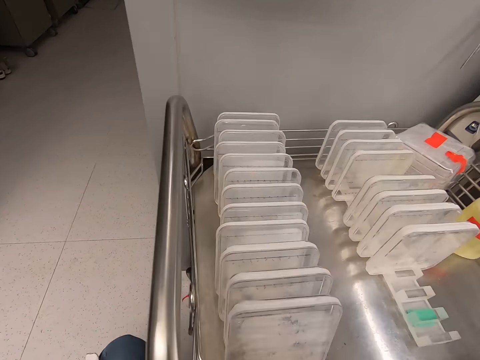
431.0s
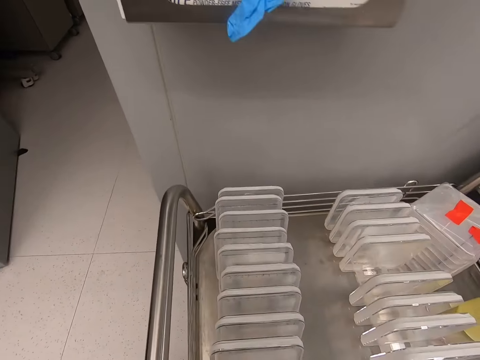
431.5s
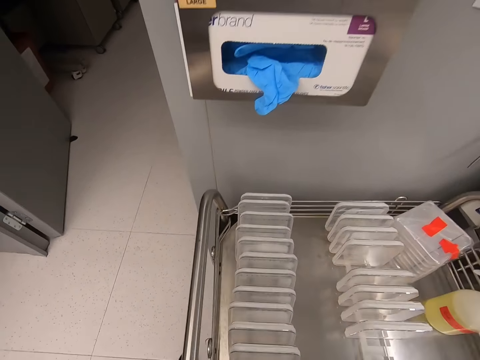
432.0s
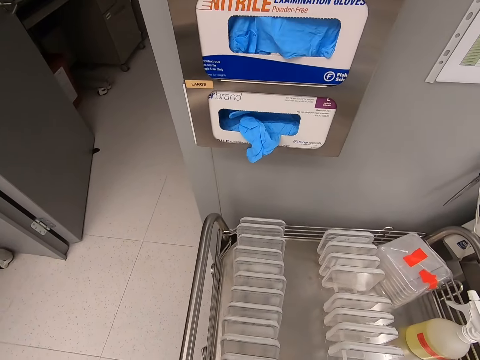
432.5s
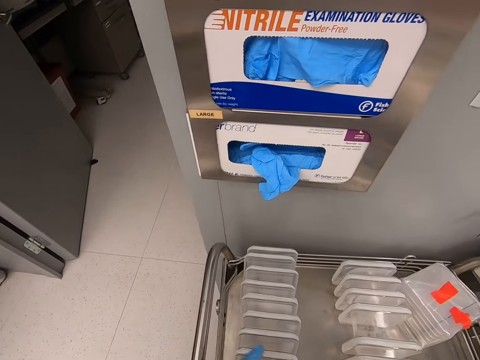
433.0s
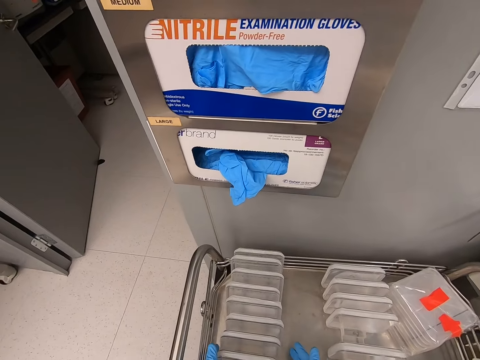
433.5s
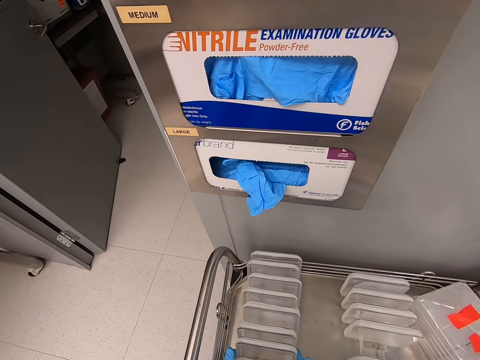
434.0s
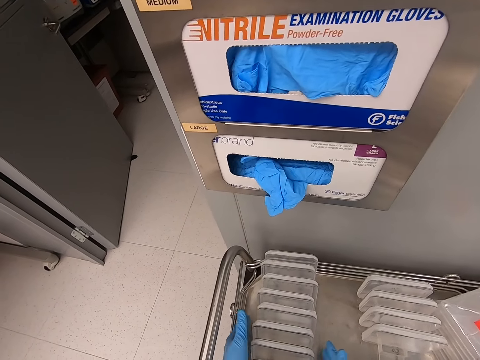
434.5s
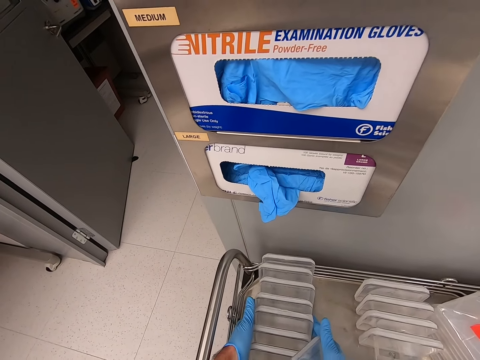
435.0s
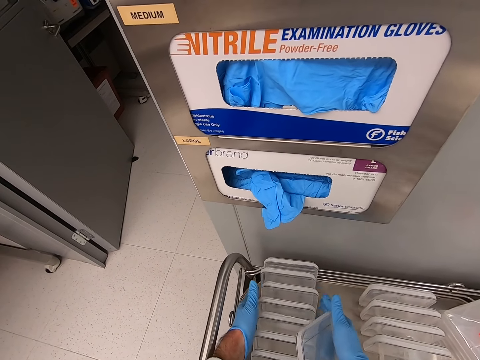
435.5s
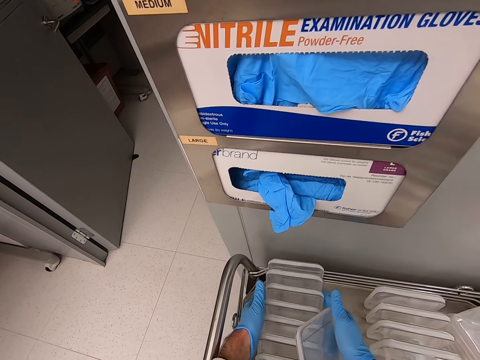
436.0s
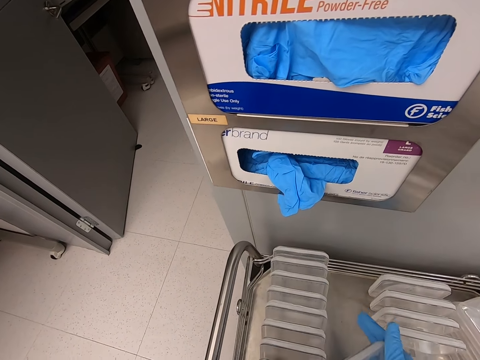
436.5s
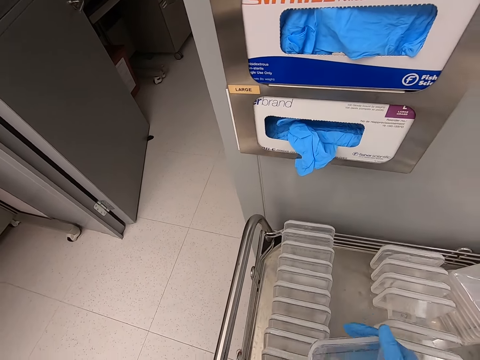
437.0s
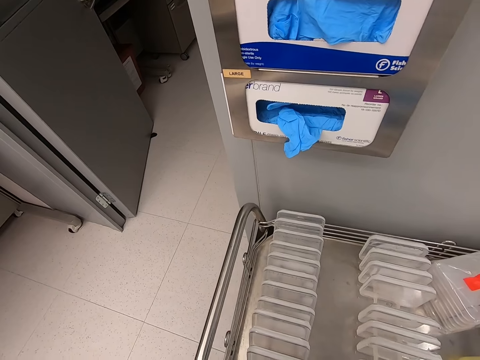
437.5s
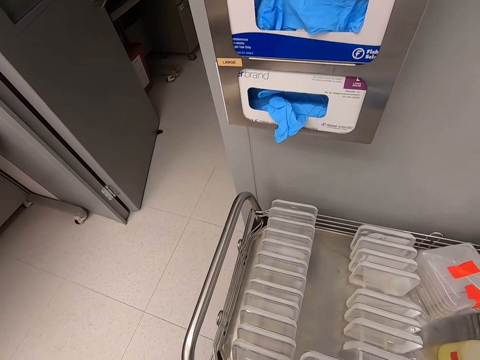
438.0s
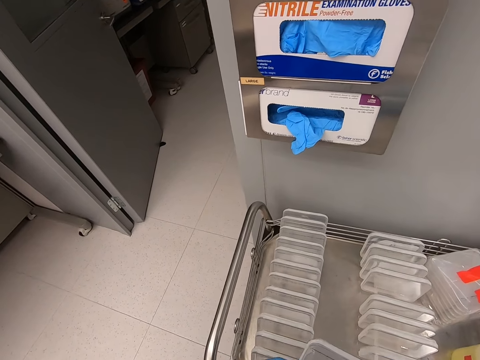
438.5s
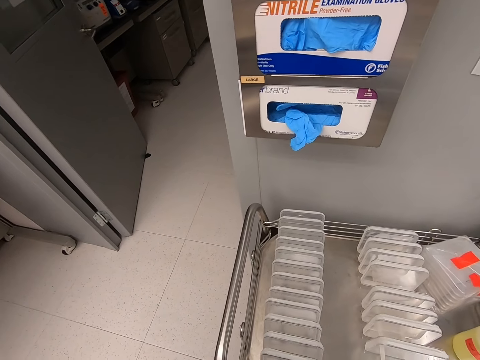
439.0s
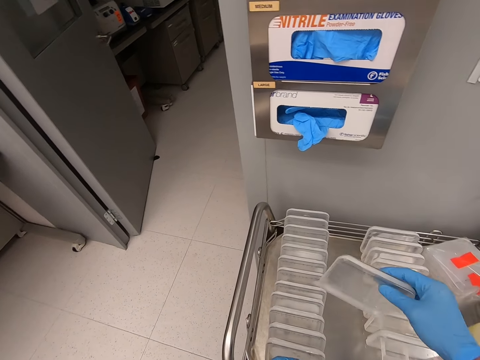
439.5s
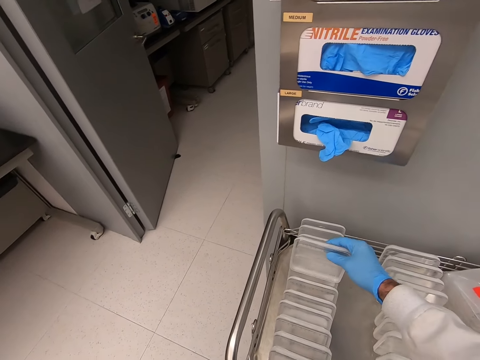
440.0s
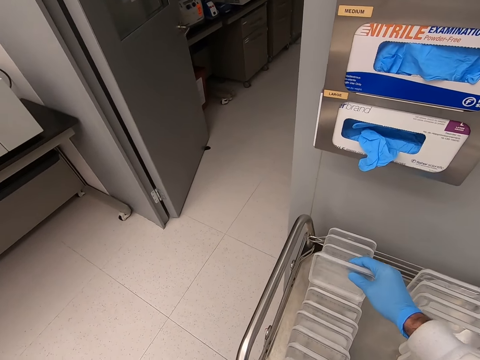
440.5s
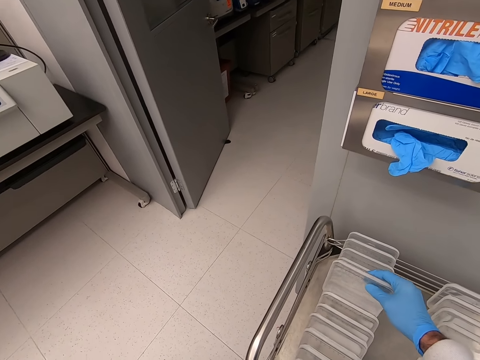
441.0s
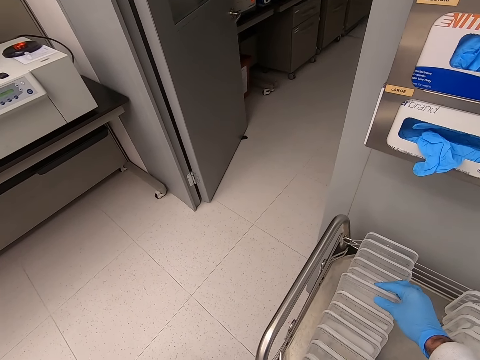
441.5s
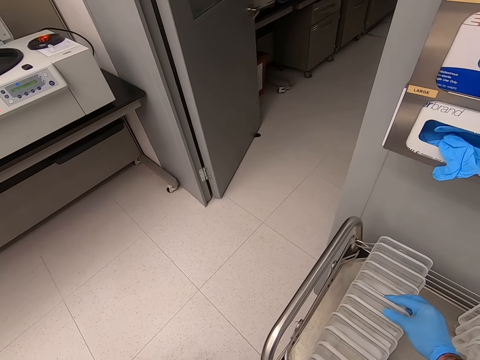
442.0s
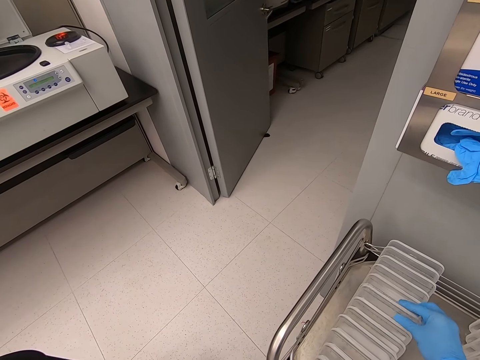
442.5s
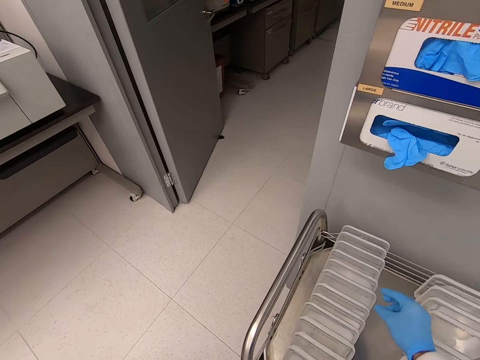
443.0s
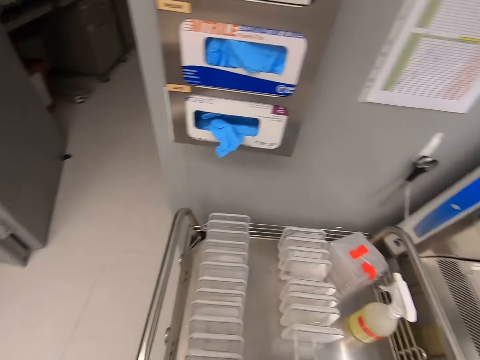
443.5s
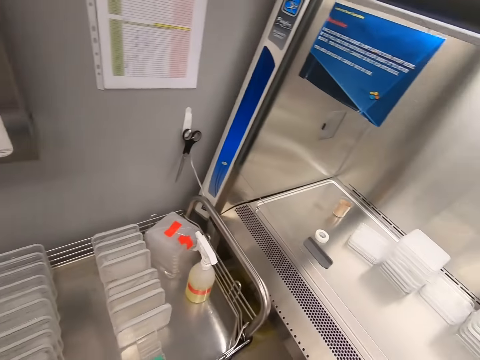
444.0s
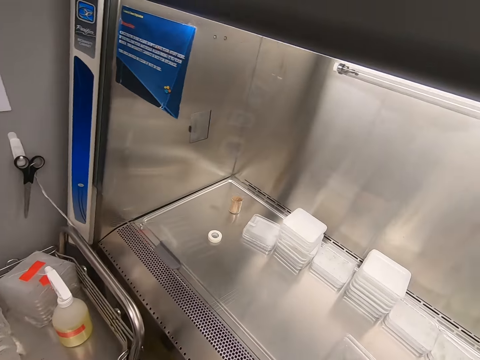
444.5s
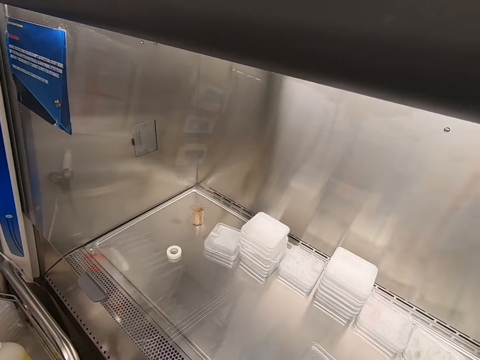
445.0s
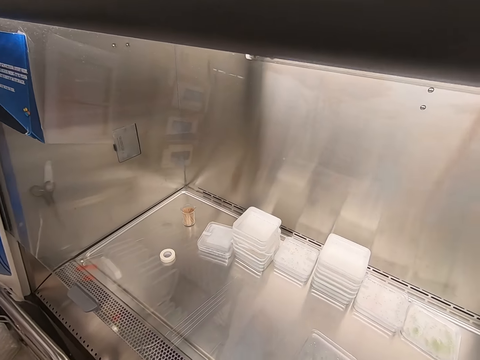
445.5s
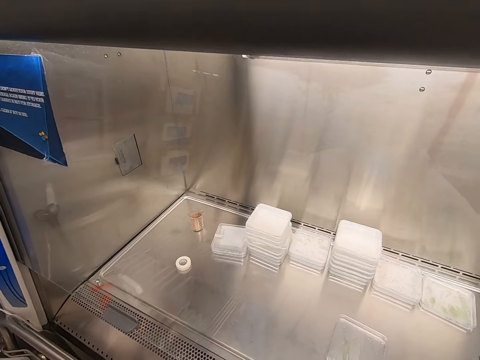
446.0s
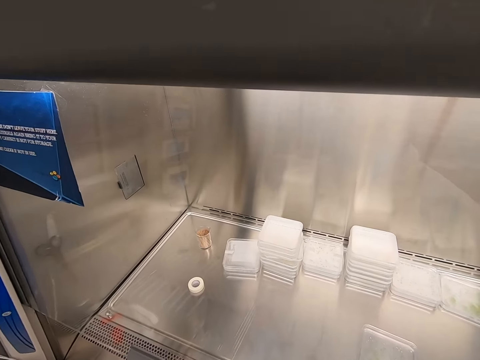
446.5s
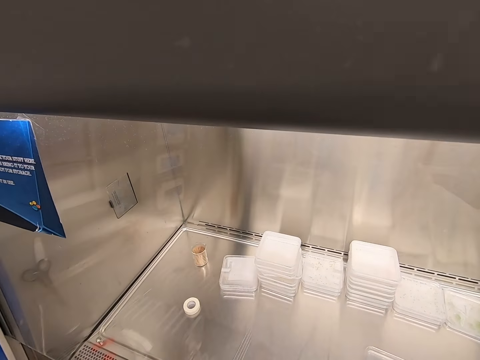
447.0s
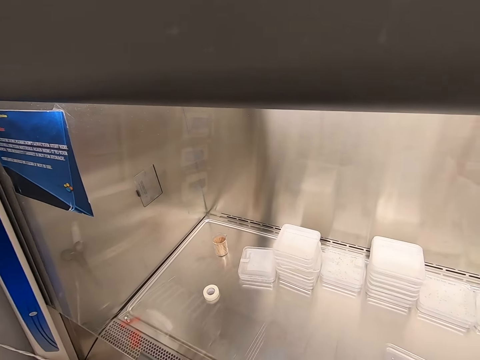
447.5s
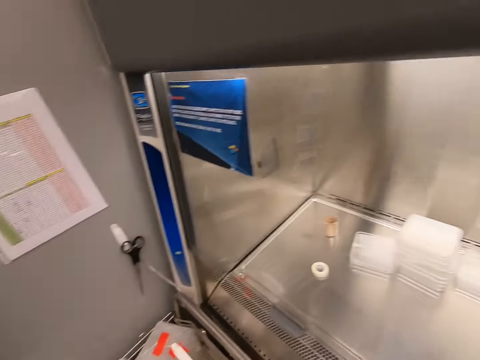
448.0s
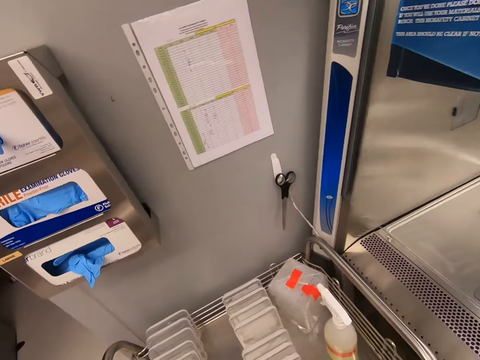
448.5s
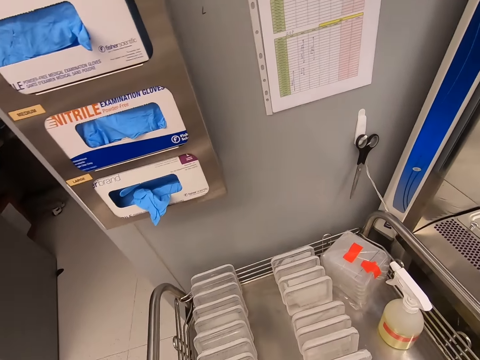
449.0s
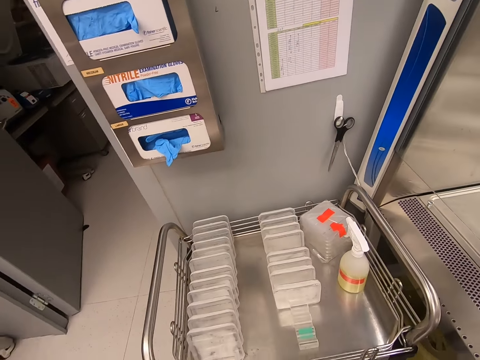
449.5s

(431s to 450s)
The camera wearer looks at the containers. They stand beside the trolley. They count the containers. They arrange the container on the rack. They turn to the other side. They look at the containers.

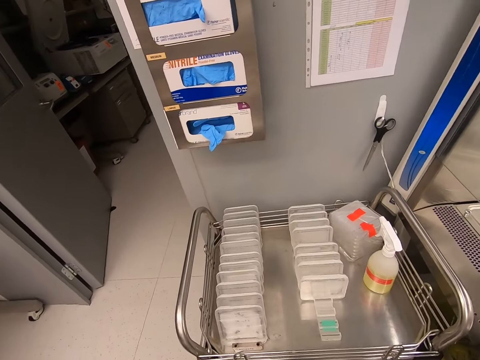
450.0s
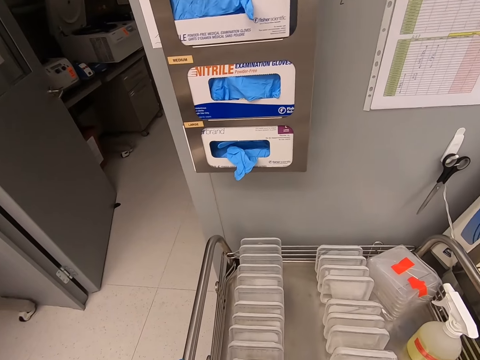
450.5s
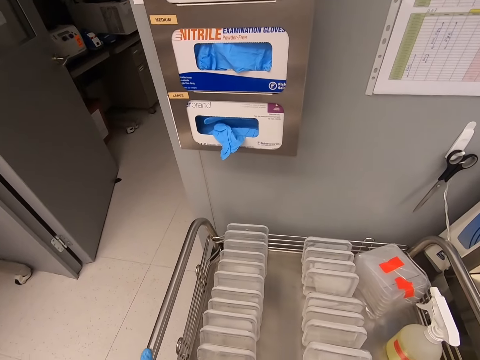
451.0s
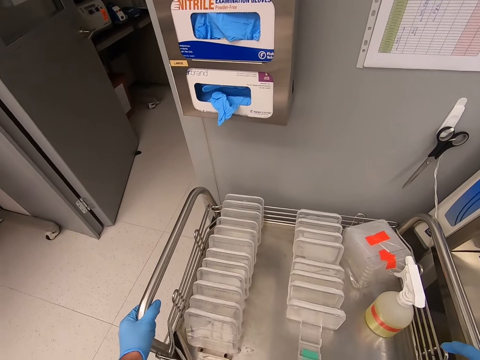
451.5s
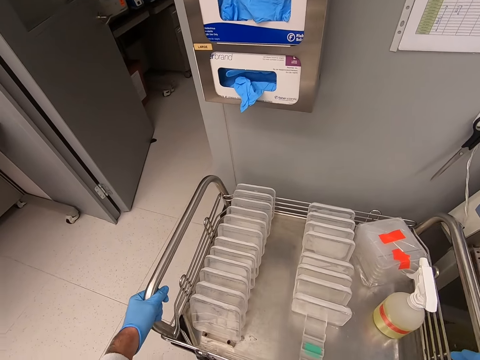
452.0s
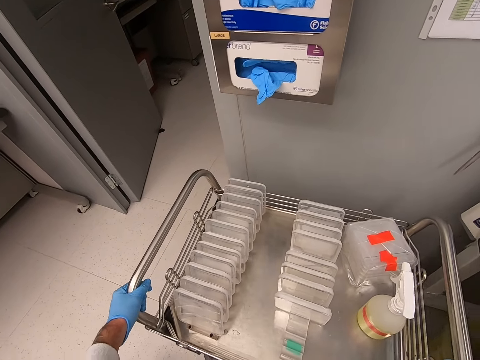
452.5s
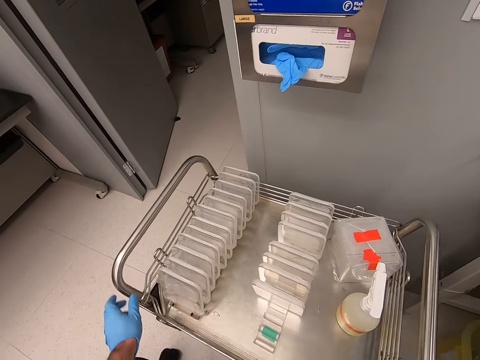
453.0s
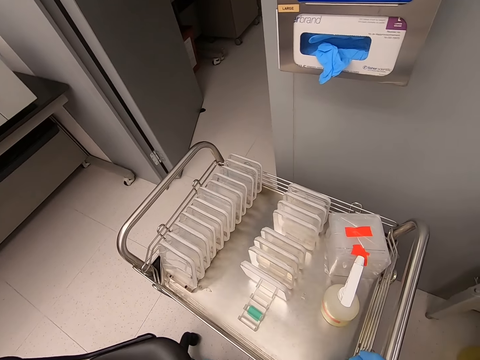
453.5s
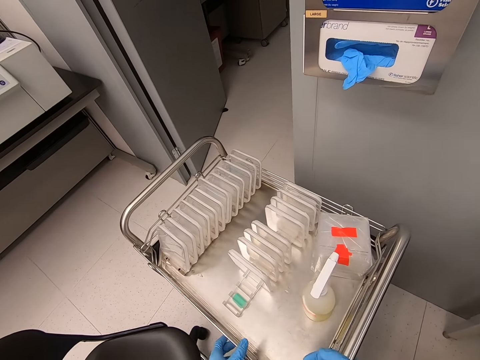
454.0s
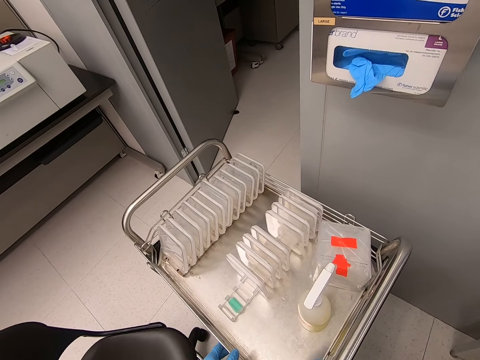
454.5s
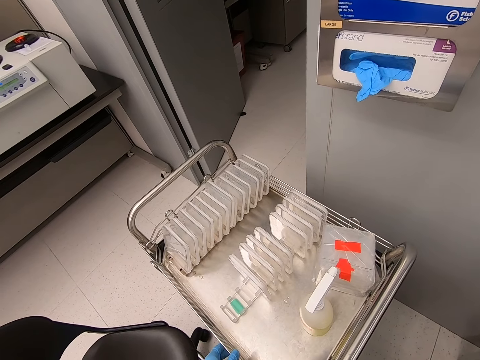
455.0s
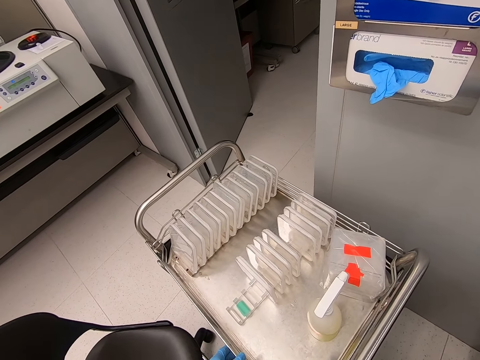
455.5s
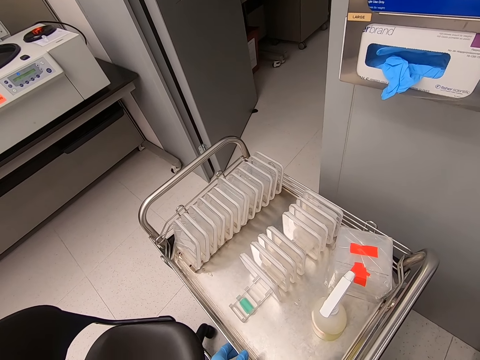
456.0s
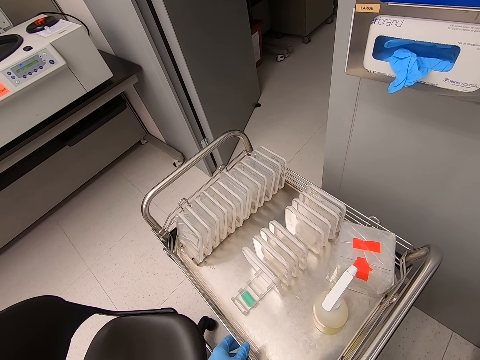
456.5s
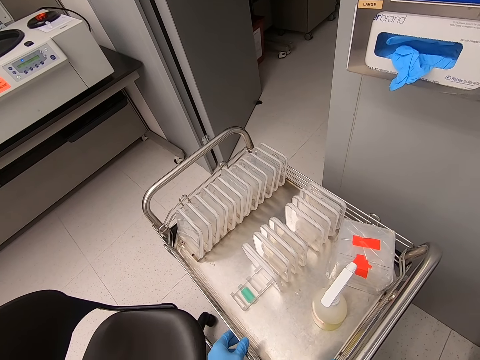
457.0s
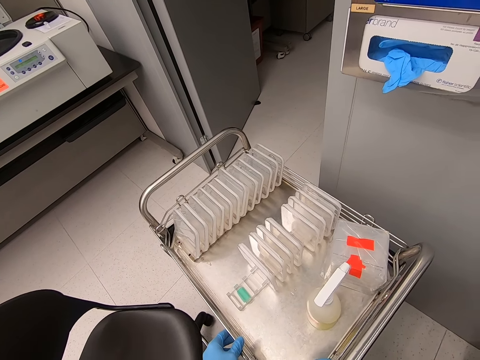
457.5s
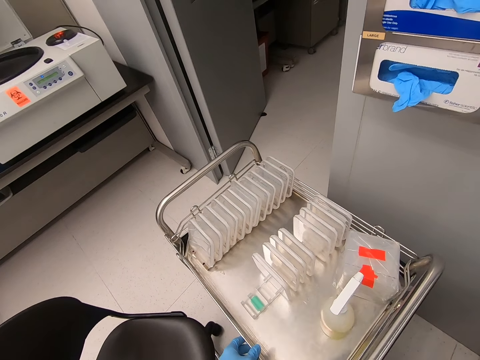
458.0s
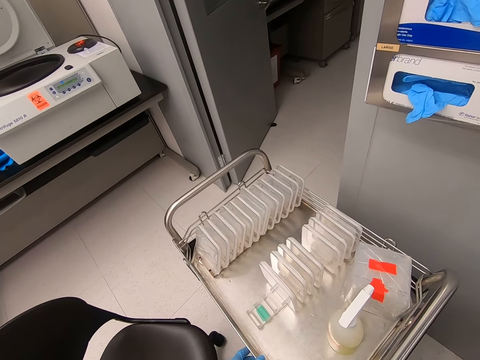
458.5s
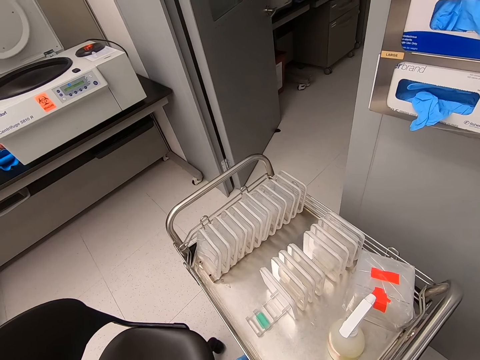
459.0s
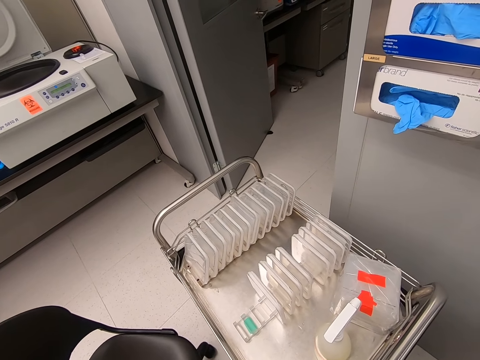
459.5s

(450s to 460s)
The camera wearer holds the metal frame. They push the trolley. They look at the containers.
